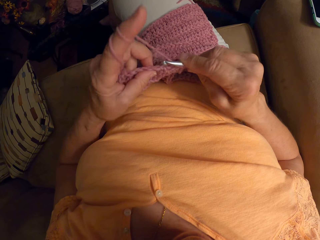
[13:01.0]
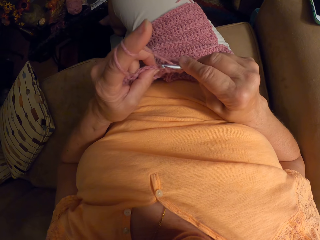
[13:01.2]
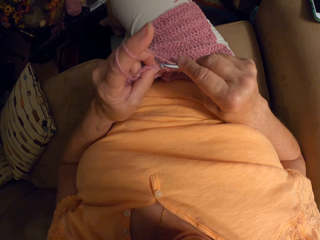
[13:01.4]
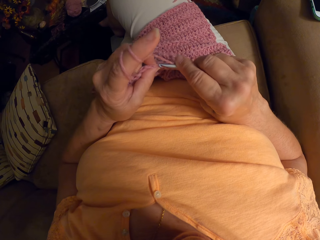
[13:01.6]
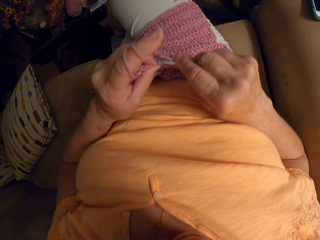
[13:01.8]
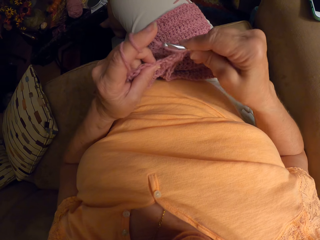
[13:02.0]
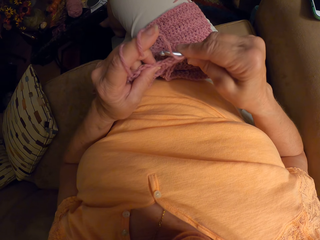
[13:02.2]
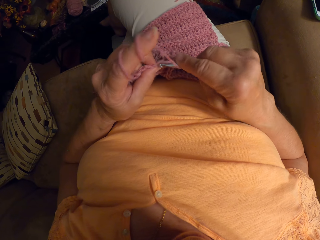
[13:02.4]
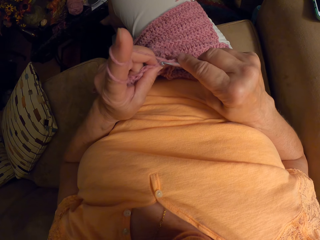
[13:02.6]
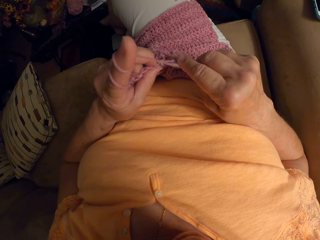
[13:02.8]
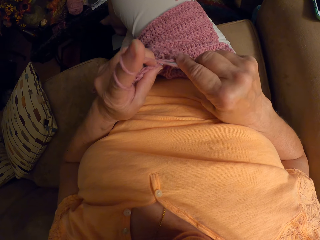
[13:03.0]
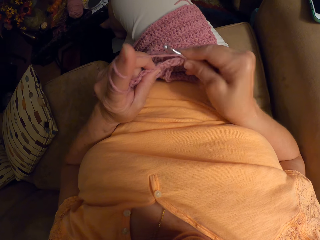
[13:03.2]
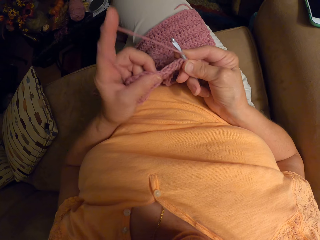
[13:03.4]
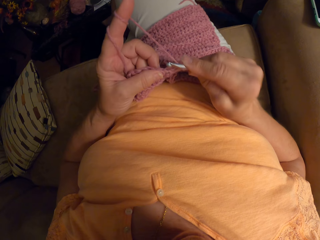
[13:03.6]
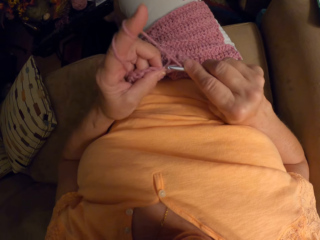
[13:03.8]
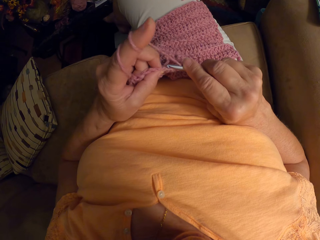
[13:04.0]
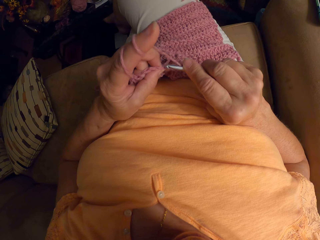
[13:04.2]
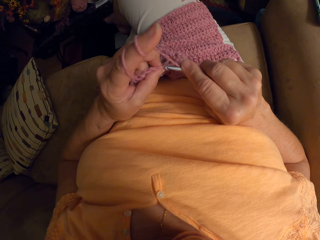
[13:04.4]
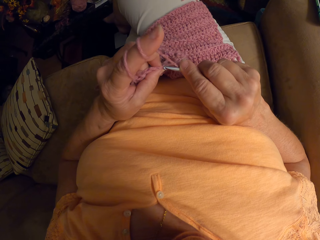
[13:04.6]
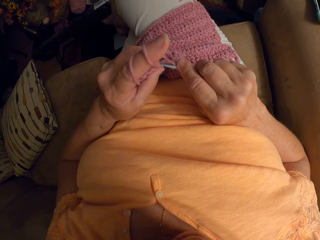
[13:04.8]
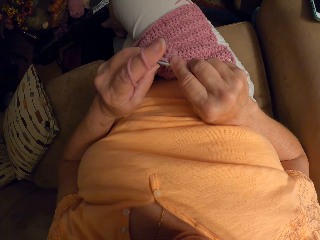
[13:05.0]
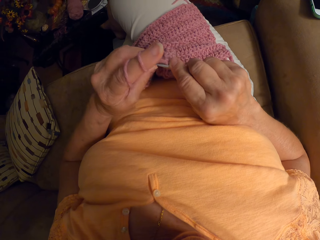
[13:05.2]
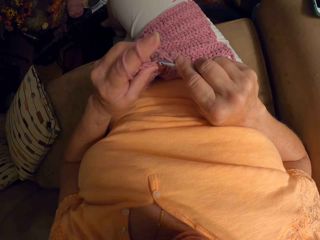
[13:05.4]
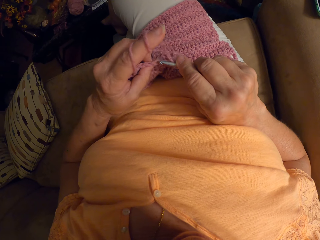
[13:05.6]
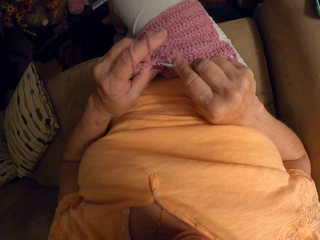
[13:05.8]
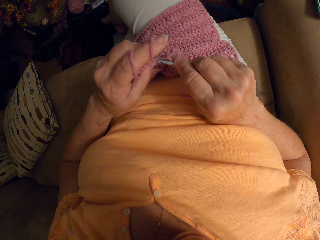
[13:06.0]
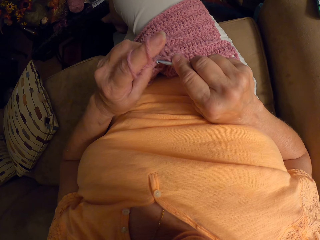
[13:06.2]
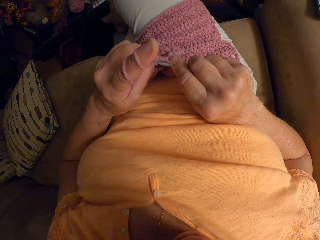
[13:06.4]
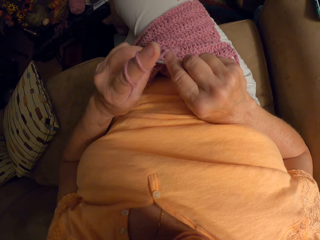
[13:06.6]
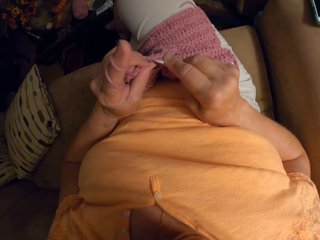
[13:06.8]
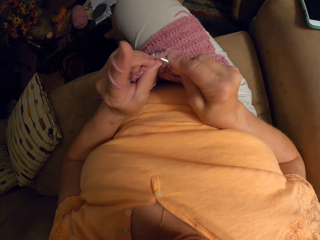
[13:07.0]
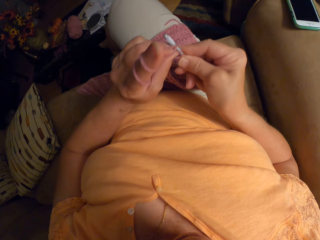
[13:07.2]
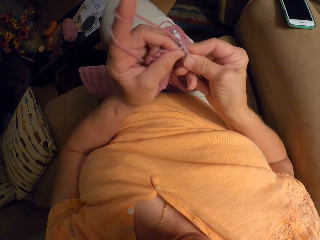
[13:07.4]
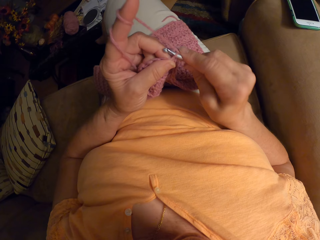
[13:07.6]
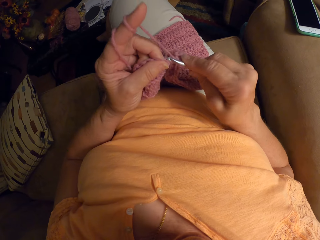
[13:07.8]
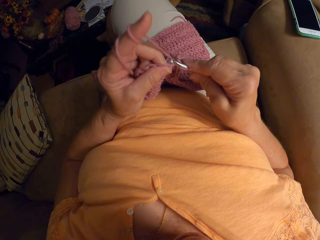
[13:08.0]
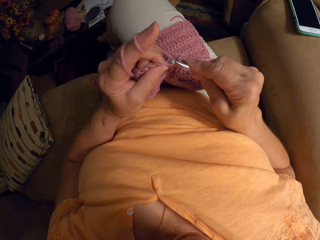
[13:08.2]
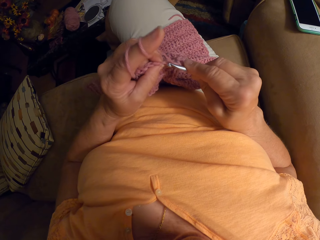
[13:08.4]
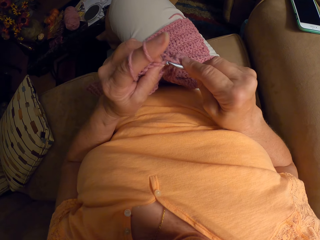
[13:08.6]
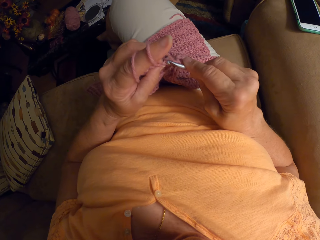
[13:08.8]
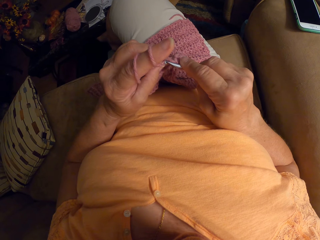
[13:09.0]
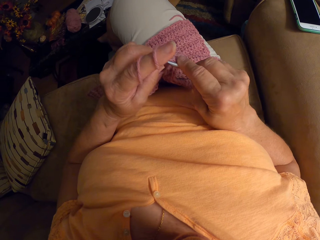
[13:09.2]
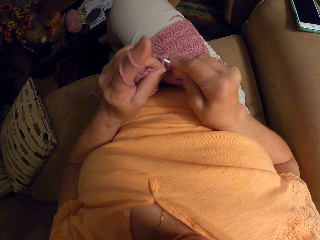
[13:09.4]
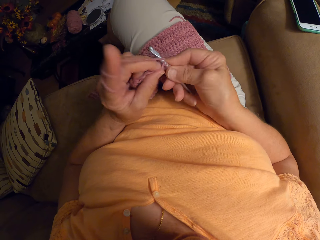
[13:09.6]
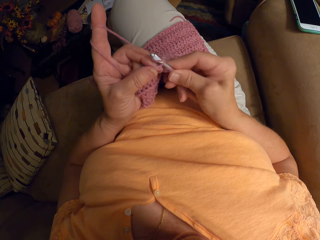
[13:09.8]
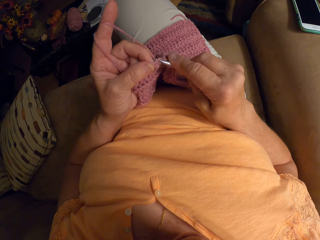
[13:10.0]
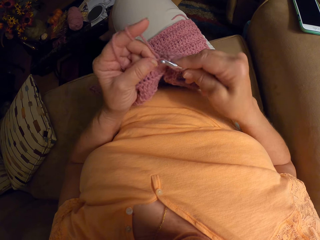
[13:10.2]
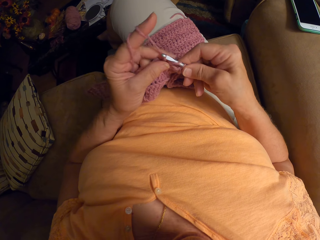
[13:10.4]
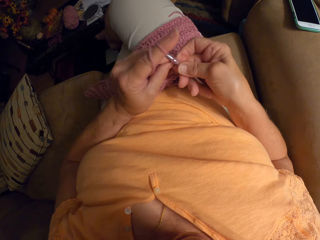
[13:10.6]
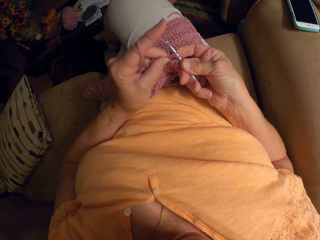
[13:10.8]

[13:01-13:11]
The camera wearer crochets the piece of cloth using the crochet hook.

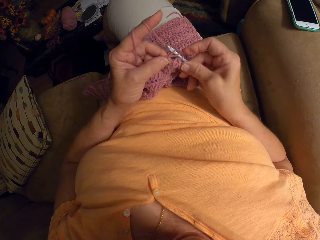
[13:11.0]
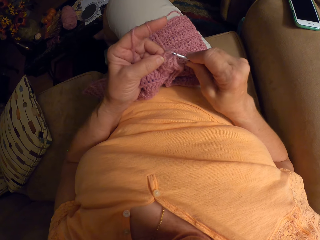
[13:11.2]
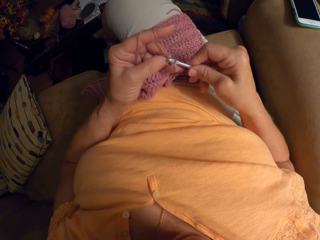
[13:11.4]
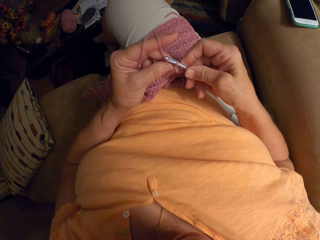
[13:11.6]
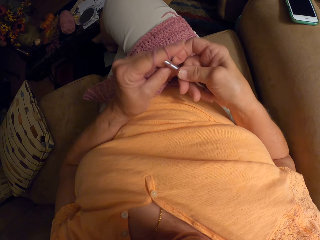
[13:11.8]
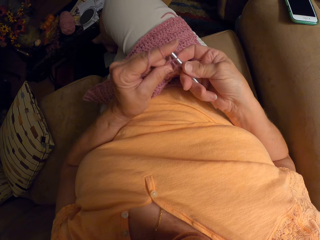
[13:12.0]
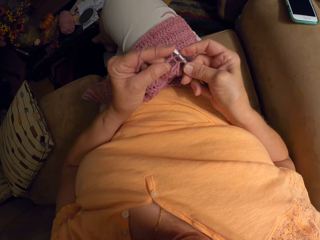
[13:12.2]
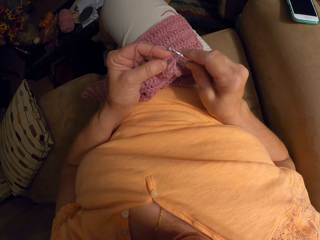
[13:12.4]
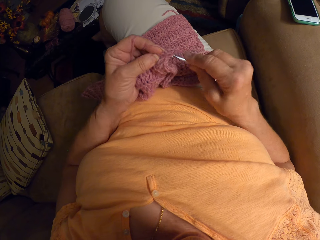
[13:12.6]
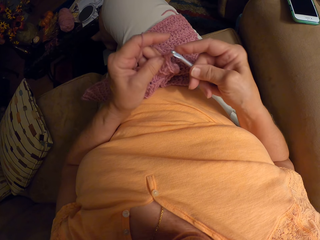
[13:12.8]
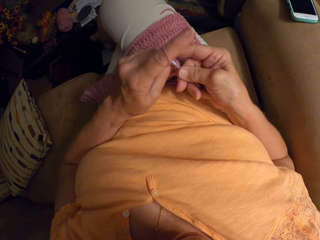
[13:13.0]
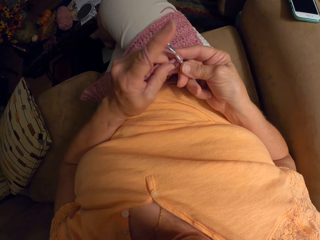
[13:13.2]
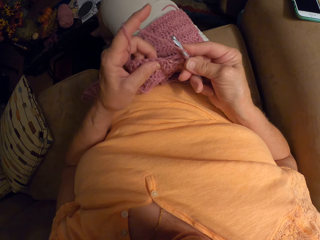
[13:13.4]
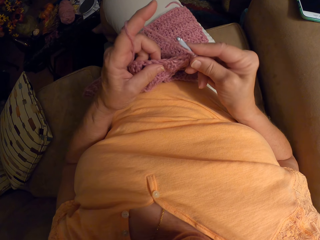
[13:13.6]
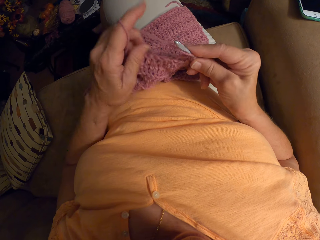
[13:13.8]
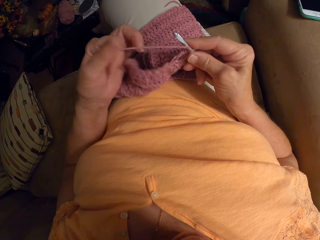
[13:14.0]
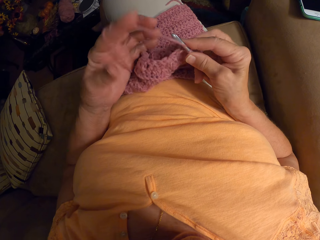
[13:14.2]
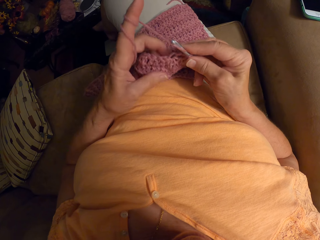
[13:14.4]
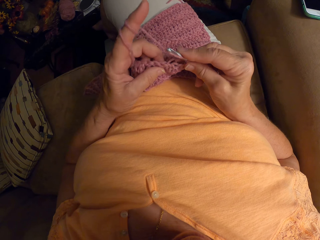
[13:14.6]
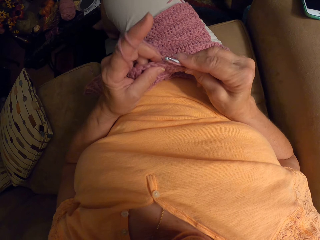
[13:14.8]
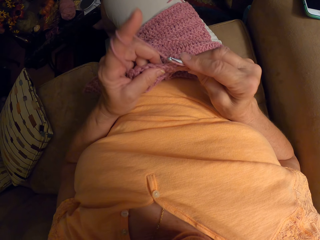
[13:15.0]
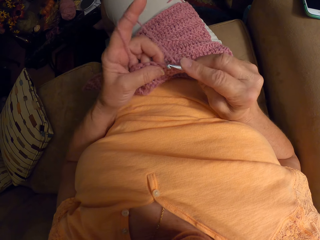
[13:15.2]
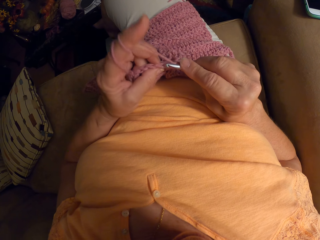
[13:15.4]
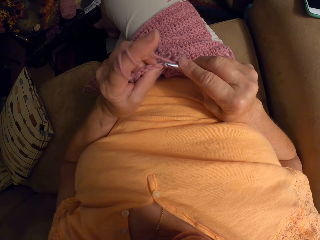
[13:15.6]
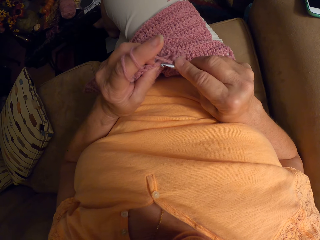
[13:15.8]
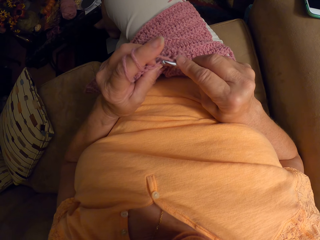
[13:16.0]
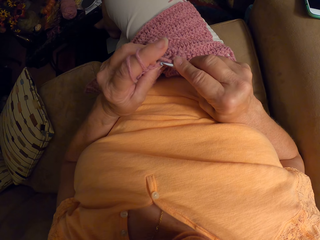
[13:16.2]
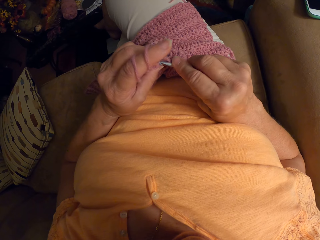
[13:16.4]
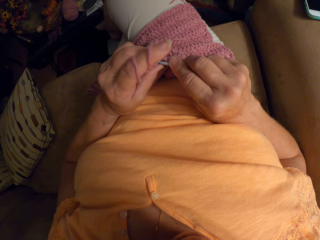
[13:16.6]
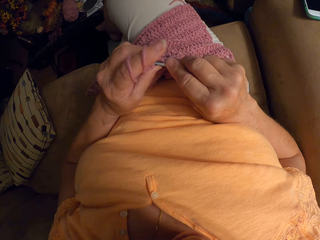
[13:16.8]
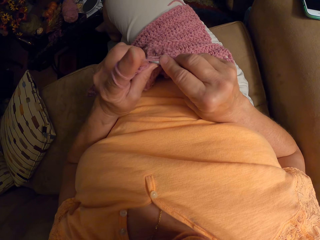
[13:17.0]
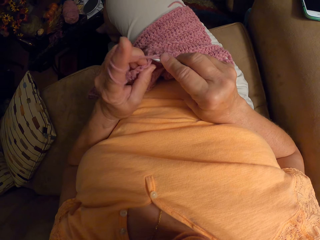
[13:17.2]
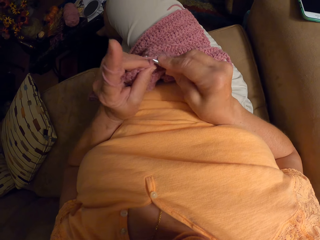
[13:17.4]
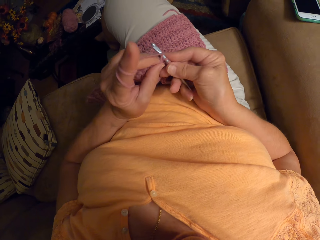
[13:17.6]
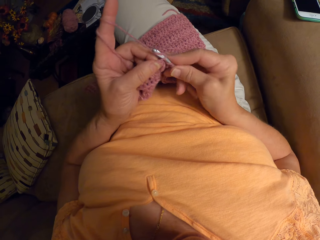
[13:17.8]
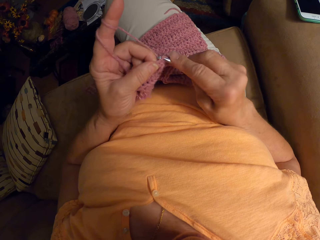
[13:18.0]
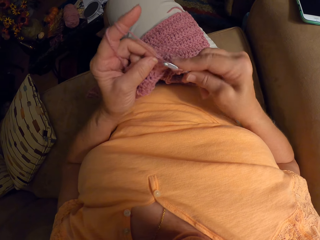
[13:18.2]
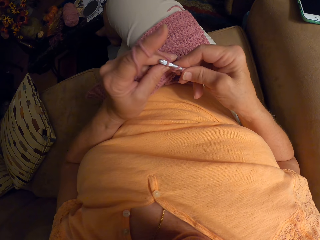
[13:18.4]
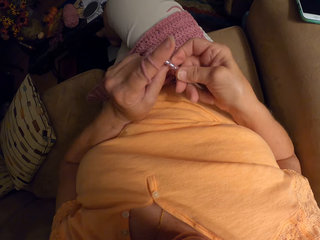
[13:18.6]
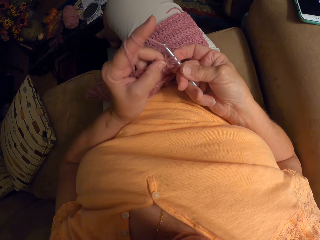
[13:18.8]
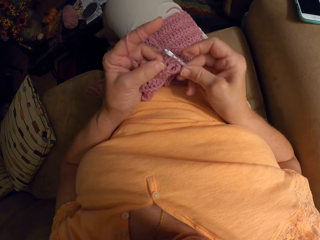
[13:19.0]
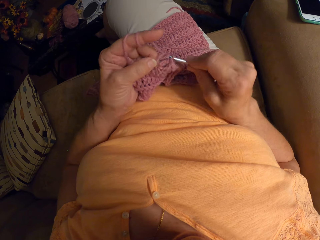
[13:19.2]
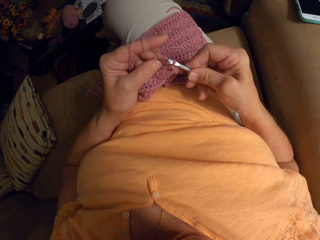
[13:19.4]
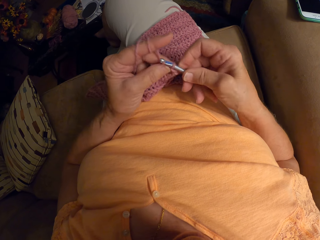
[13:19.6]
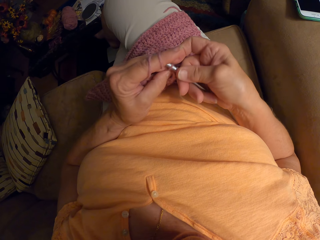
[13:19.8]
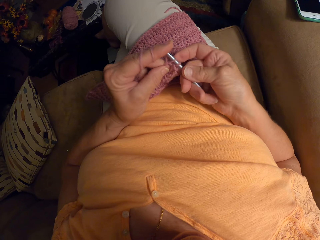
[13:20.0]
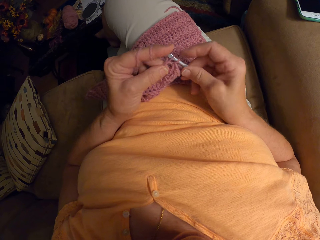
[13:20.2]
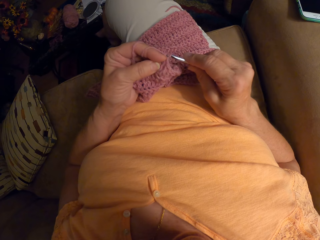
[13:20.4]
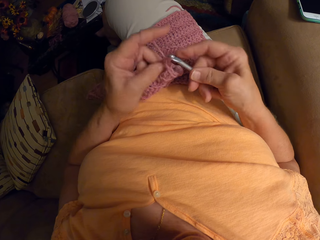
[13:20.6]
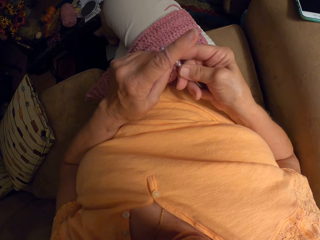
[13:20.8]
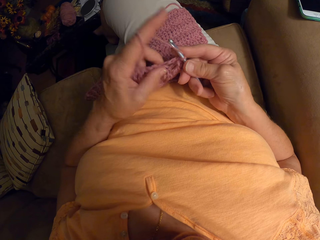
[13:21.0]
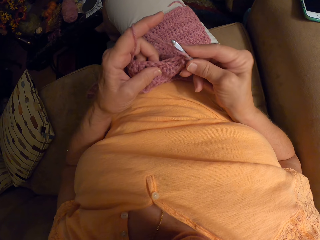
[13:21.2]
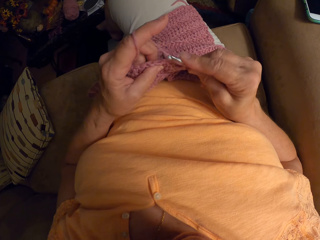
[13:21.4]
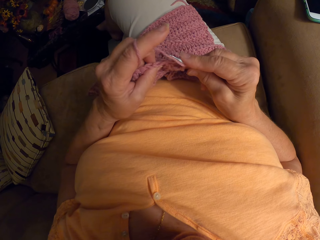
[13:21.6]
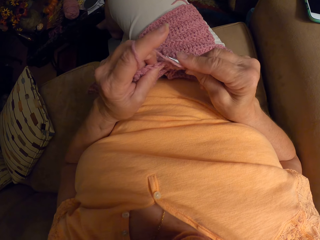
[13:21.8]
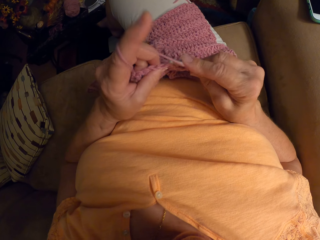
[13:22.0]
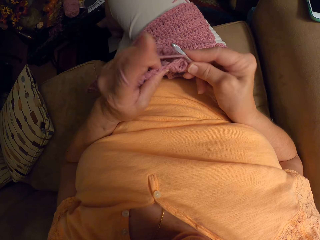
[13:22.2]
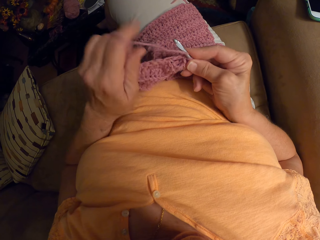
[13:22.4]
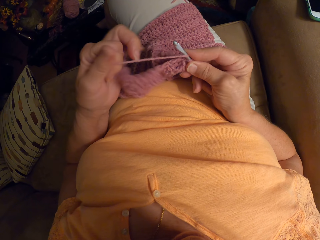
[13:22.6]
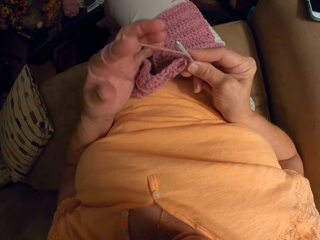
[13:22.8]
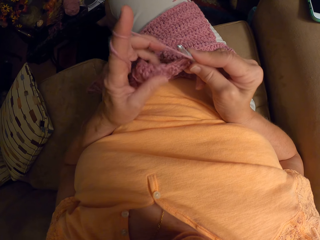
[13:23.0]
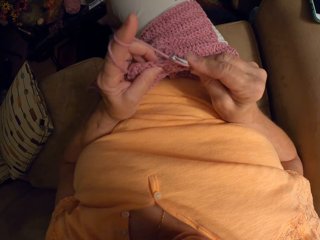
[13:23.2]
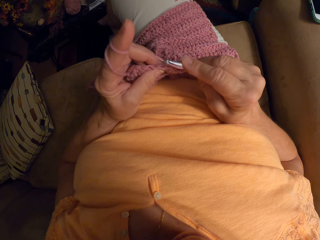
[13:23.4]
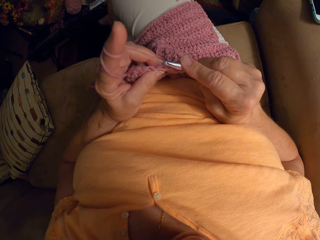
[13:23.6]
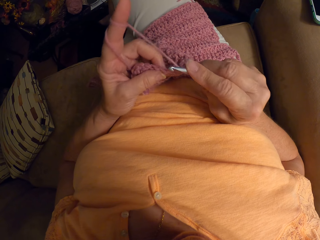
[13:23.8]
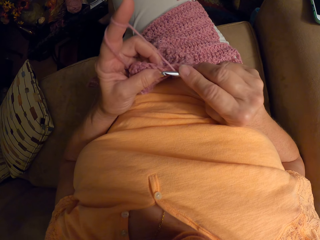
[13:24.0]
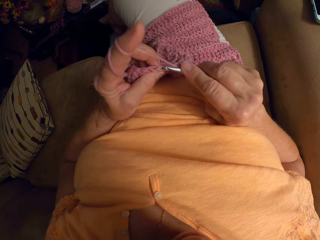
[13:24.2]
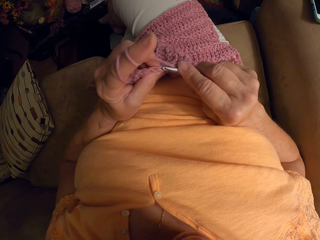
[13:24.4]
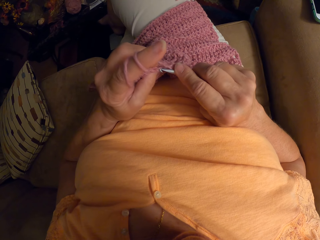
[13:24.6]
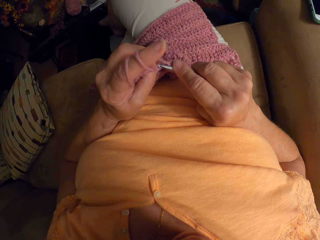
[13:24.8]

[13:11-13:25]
The camera wearer wraps the yarn around her left hand. She ties the yarn on the finger. She crochets the piece of cloth using the crochet hook. She wraps the yarn around her left hand. She ties the yarn on the finger. She continues crocheting with the yarn.
